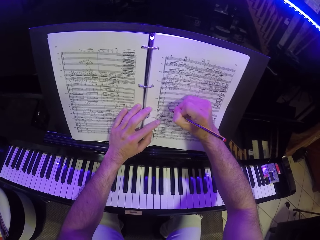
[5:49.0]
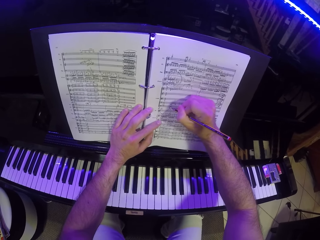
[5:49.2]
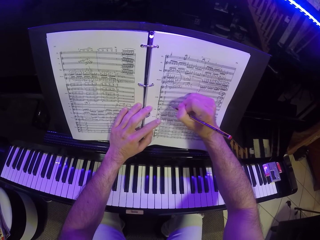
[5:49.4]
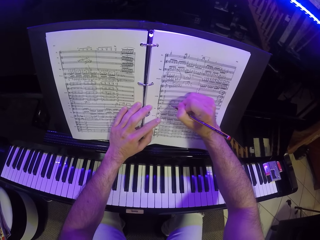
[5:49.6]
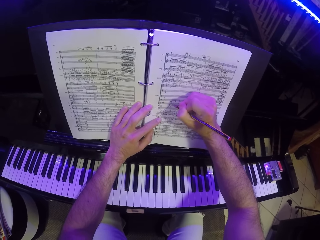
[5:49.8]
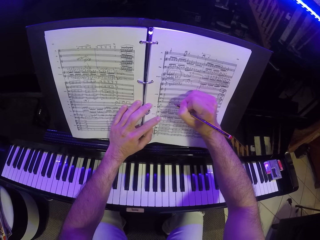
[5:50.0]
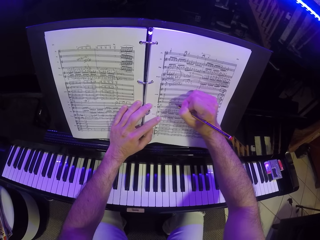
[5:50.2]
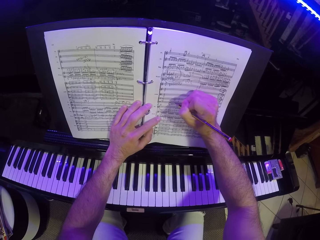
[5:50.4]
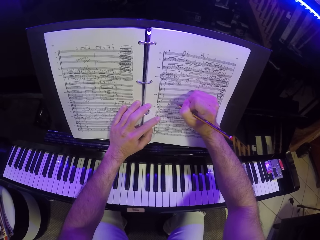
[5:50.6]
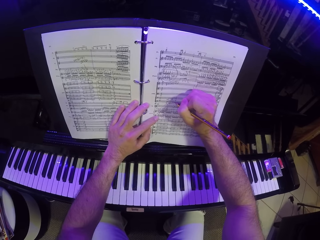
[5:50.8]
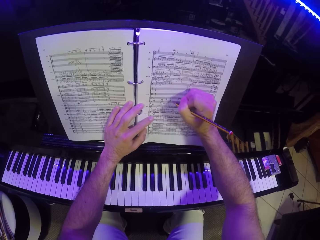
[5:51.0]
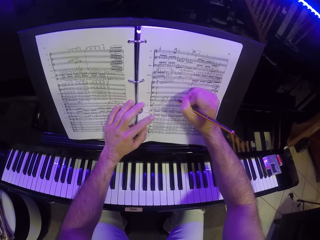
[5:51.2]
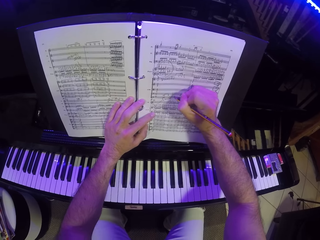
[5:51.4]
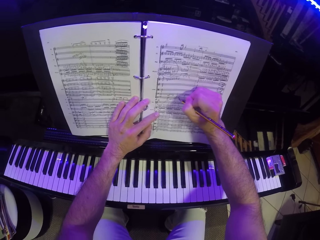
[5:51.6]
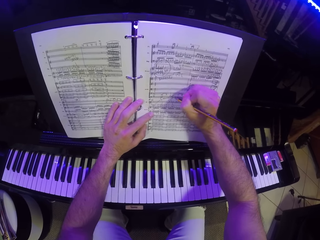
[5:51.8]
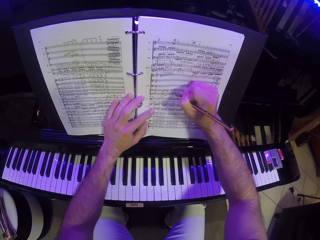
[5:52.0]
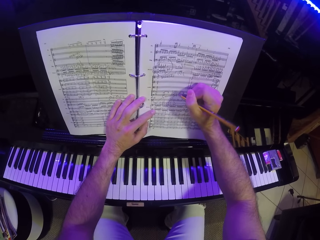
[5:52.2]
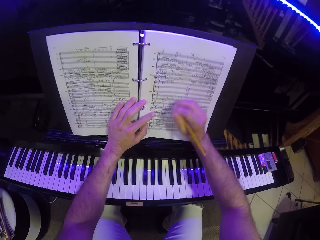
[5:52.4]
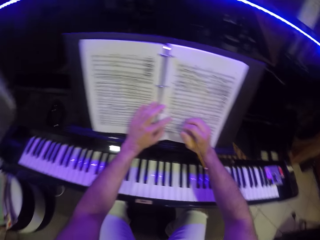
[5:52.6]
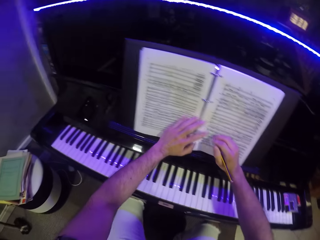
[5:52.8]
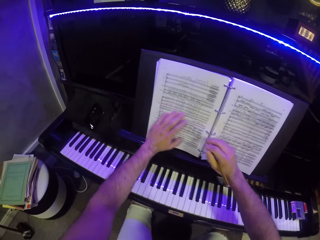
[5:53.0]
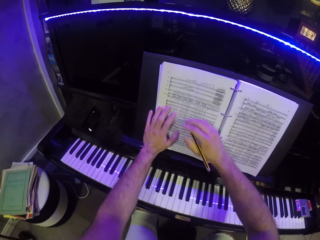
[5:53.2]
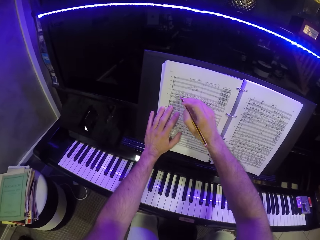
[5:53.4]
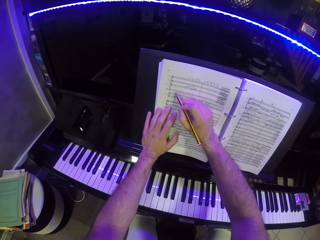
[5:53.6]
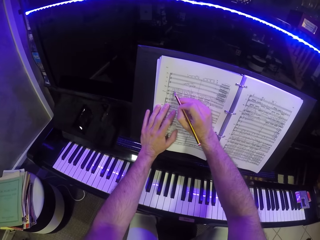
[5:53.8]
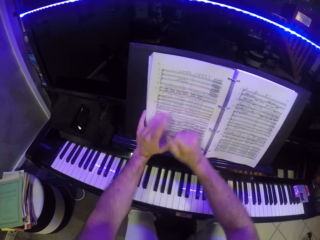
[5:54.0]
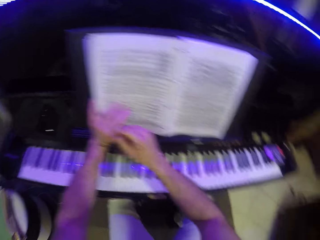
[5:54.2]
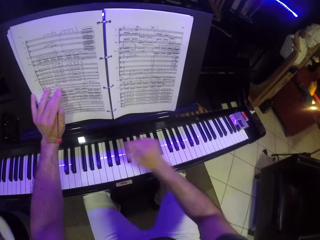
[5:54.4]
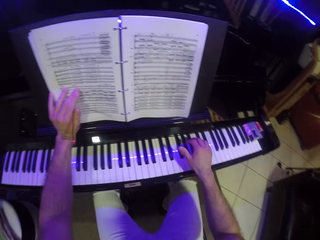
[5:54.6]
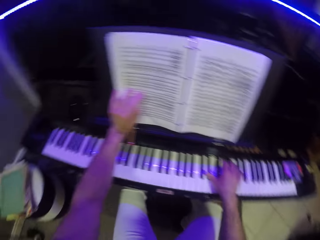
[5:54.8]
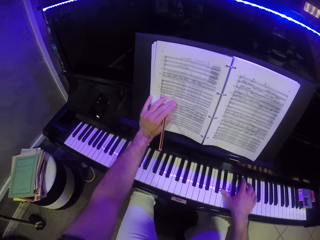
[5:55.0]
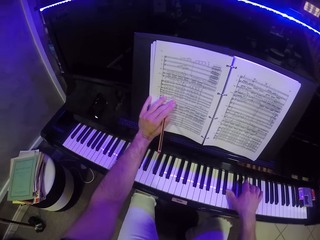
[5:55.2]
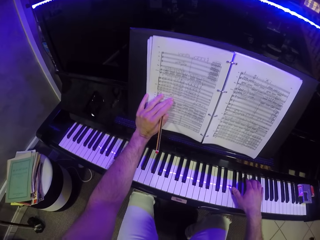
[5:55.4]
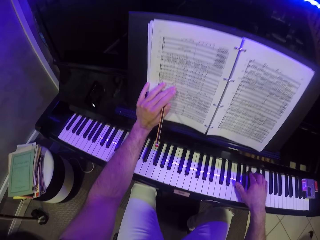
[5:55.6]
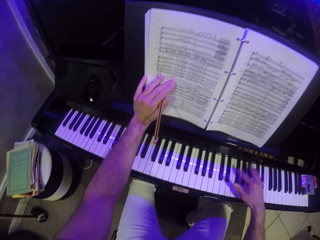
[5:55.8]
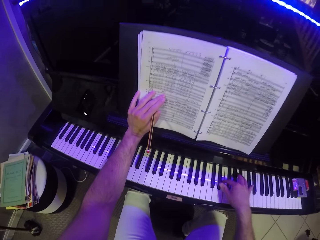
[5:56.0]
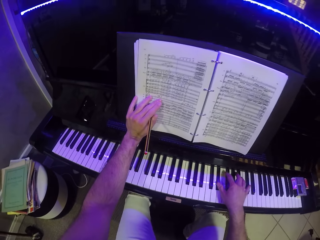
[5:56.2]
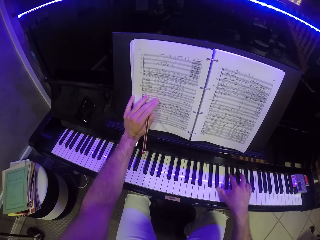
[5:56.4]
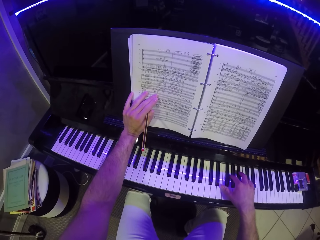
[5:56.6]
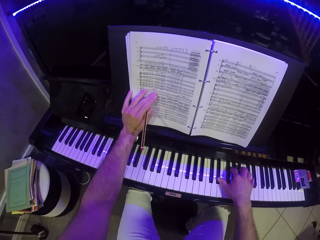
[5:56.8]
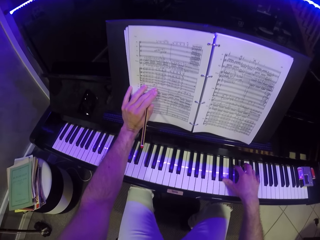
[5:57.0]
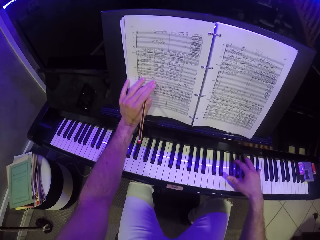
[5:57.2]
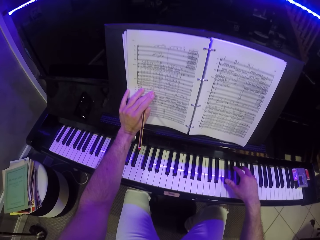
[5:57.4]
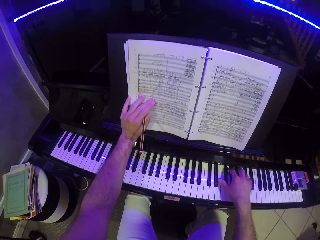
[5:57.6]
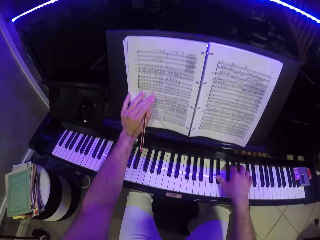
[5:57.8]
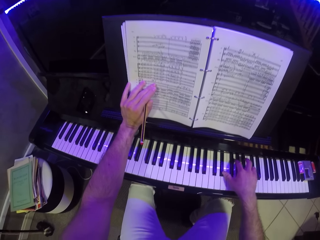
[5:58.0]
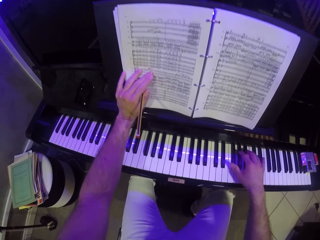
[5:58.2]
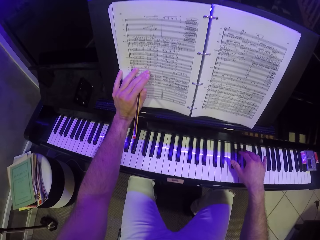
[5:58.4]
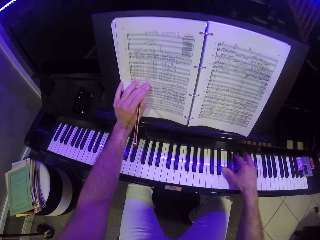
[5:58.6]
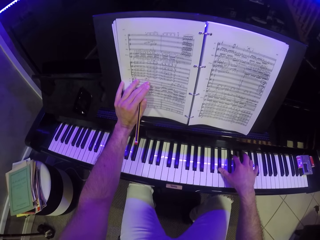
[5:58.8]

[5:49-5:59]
The camera wearer passes the pencil from his right hand to his left hand. He holds the pen with the left hand. He plays the piano with his right hand.

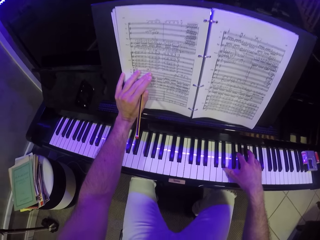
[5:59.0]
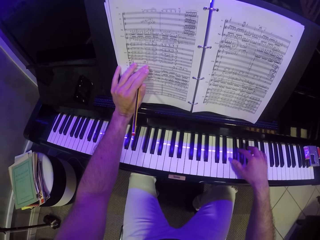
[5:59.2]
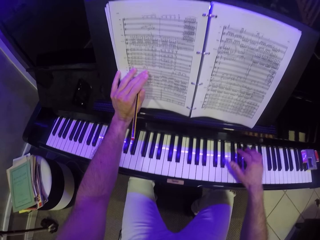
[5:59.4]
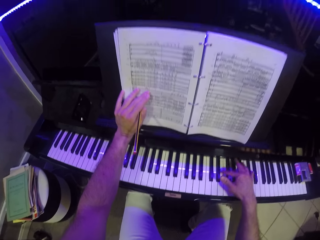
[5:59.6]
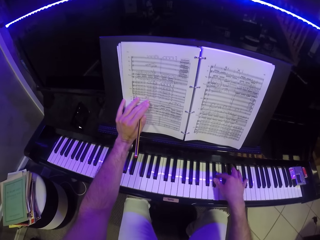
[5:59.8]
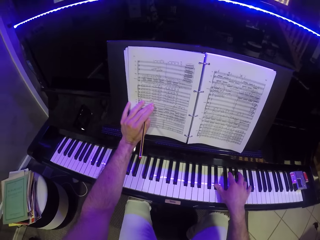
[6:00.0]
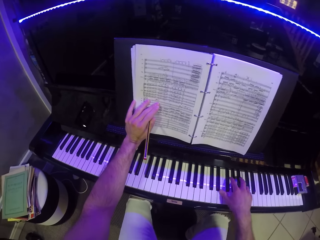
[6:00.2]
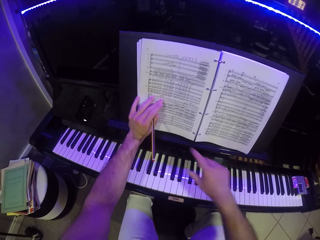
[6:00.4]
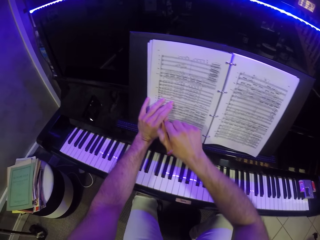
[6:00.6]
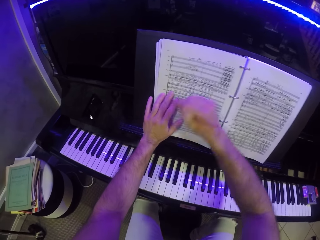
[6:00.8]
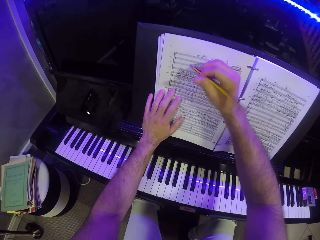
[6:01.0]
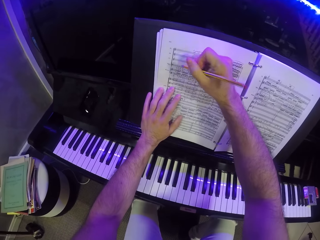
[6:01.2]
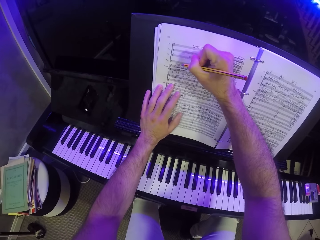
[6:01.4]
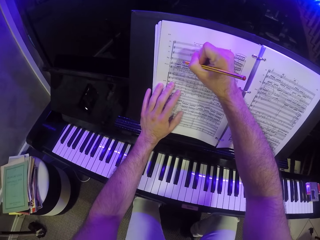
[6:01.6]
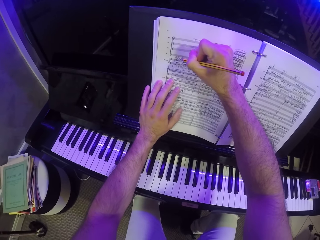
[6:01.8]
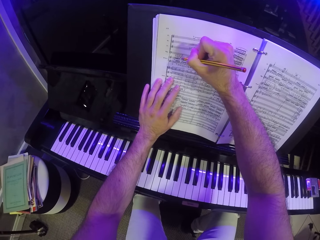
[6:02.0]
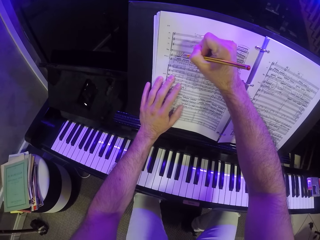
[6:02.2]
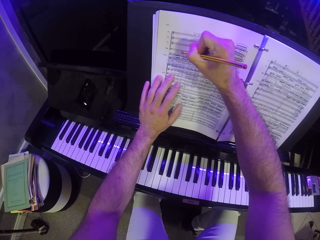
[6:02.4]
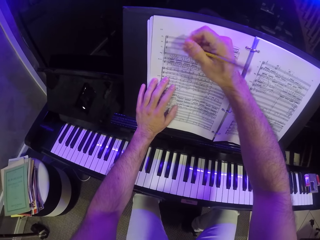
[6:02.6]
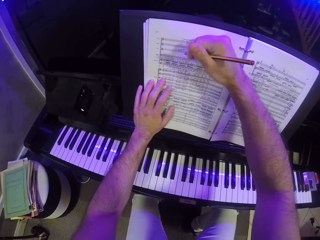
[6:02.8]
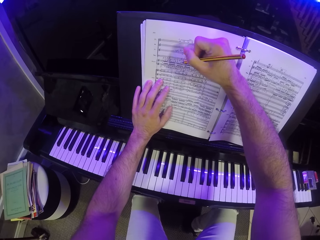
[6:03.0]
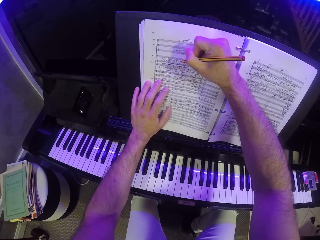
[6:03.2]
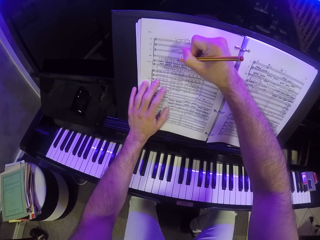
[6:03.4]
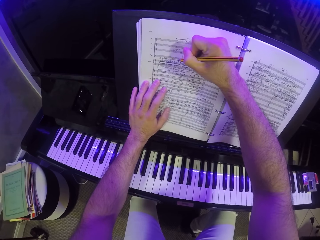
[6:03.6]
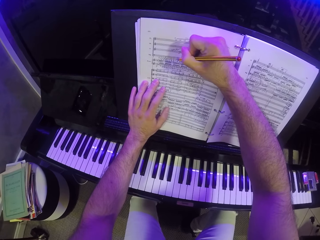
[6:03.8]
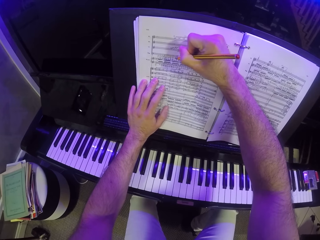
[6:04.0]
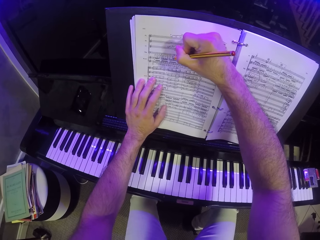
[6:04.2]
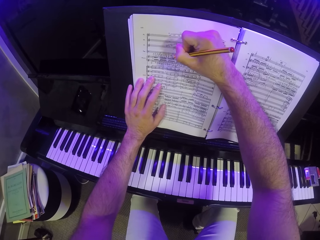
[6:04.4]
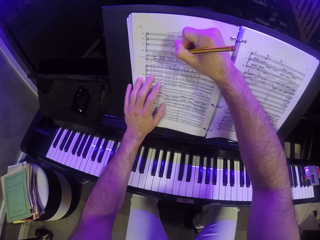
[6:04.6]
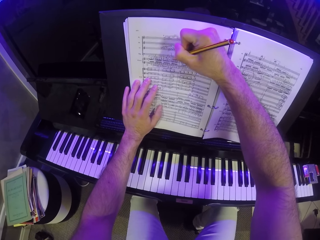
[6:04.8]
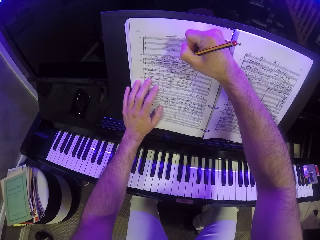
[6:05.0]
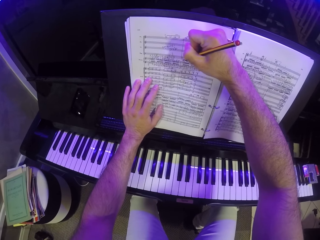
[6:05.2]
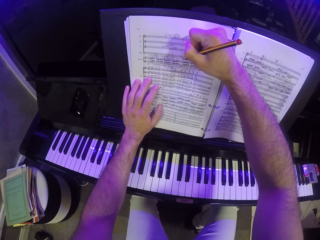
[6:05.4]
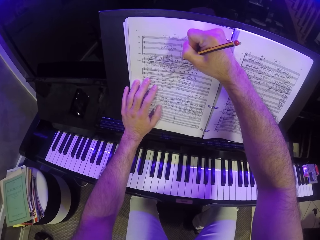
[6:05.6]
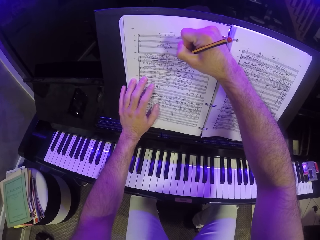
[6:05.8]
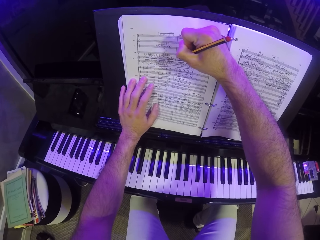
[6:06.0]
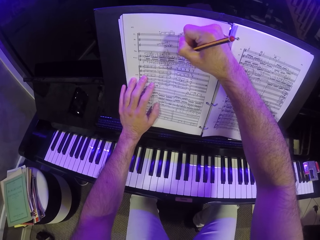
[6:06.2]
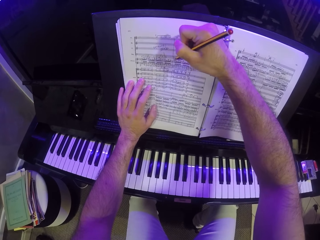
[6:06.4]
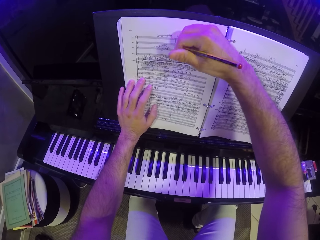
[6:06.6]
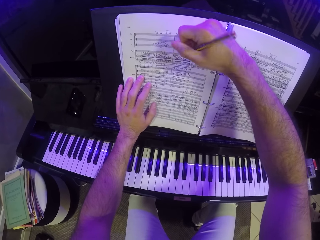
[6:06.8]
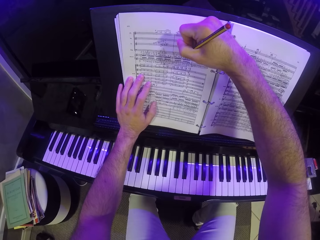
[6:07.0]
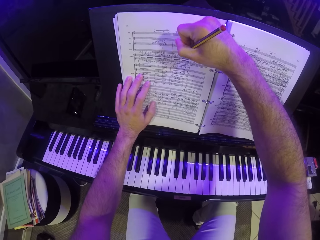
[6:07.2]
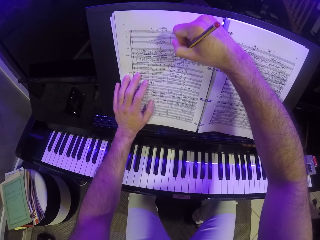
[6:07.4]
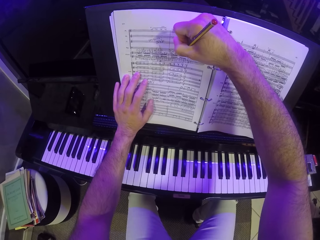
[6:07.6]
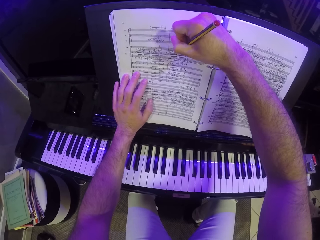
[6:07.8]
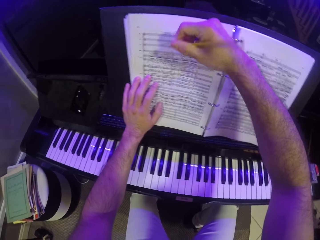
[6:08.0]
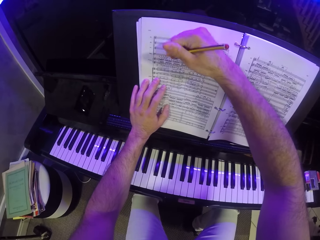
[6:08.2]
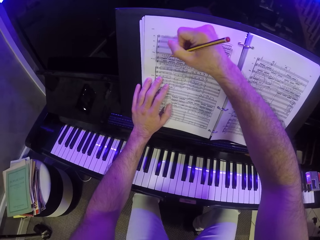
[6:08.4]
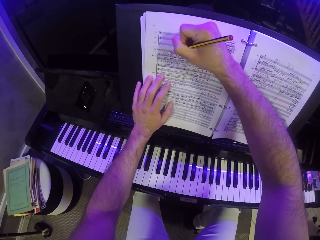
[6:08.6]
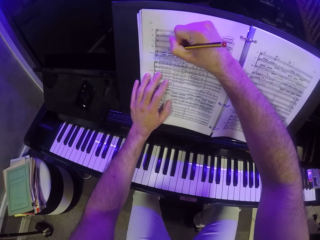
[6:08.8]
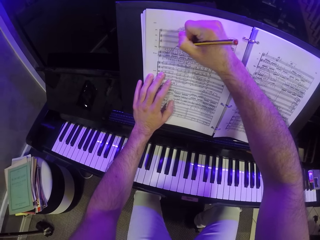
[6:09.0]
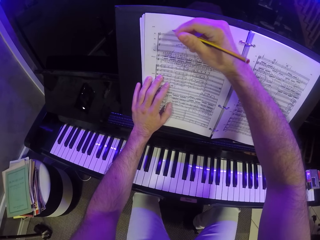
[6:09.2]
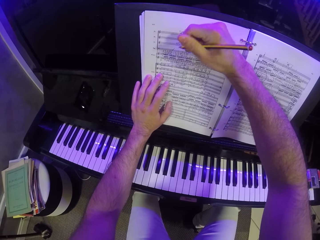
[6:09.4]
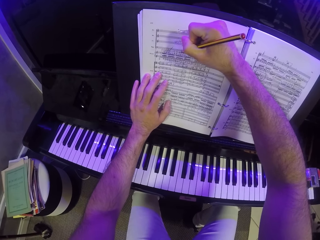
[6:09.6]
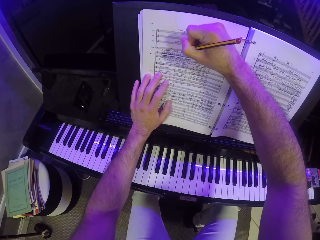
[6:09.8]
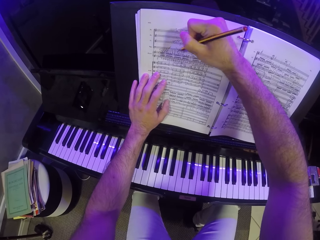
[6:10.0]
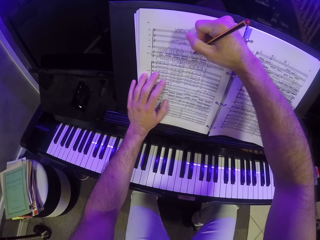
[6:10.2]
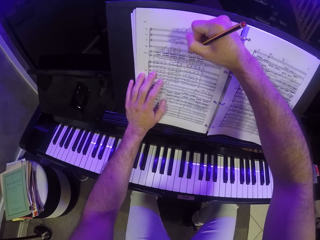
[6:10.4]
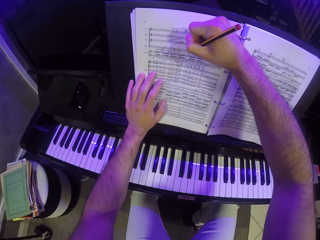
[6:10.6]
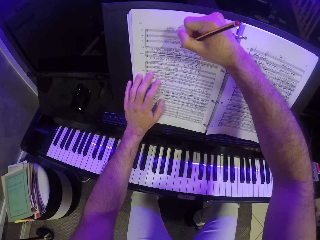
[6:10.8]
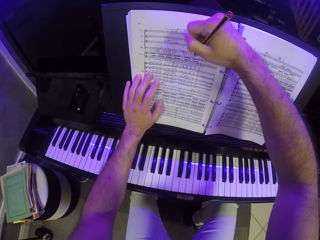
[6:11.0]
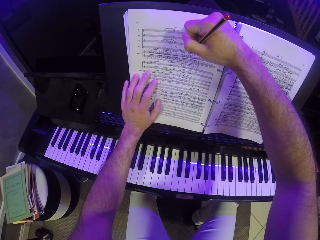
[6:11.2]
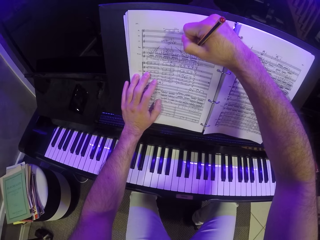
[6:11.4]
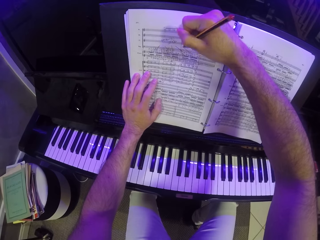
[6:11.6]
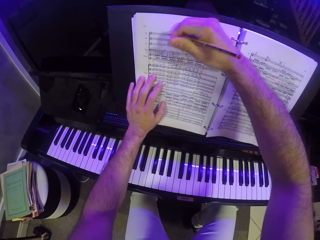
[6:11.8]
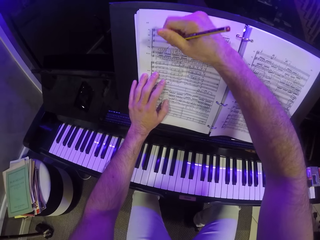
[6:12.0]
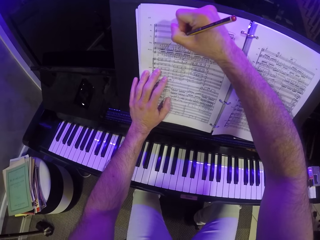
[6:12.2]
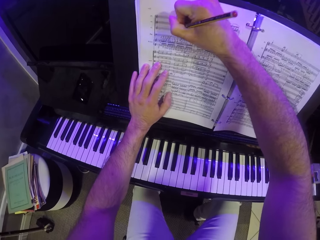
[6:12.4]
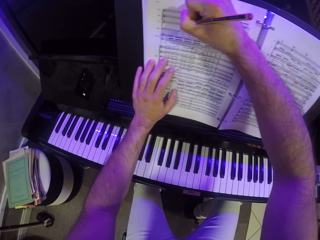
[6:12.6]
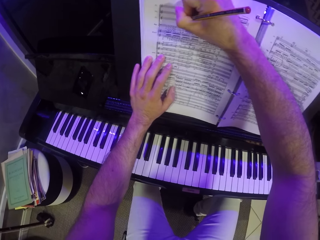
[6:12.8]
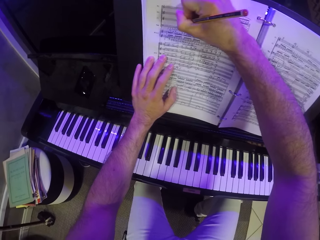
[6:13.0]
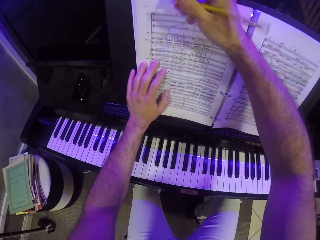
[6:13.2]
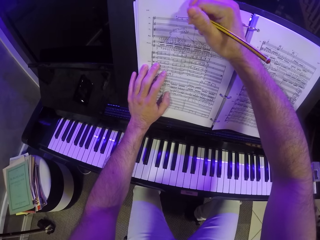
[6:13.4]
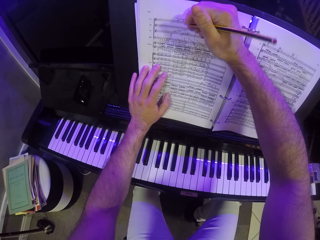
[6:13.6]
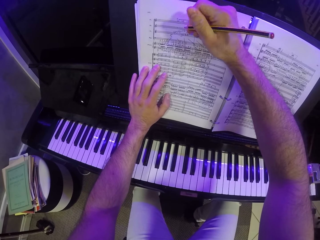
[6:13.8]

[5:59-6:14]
The camera wearer passes the pencil from his left hand to his right hand. He holds the pen. He writes on the music sheet on the music stand of the piano with the pencil in his right hand.
